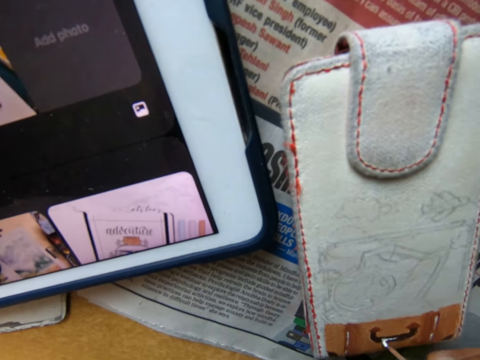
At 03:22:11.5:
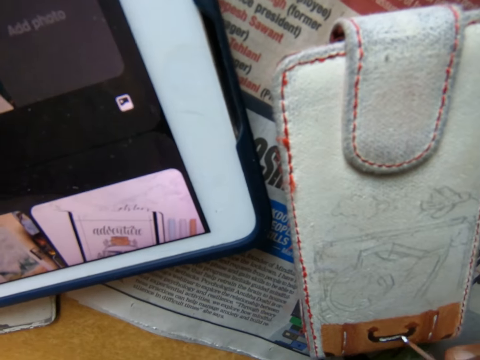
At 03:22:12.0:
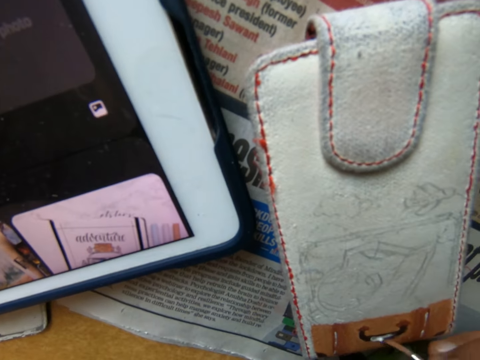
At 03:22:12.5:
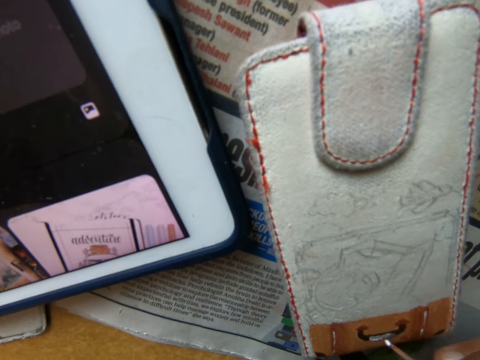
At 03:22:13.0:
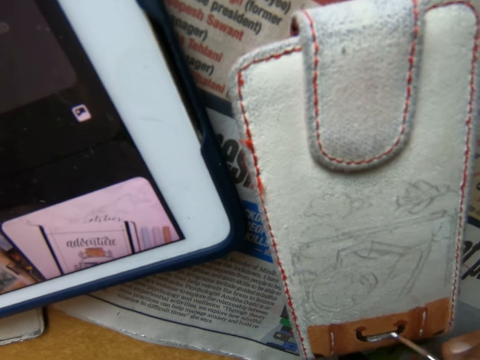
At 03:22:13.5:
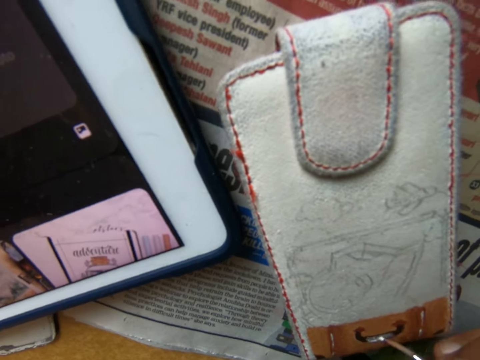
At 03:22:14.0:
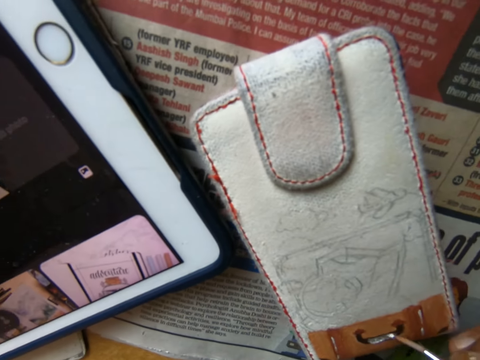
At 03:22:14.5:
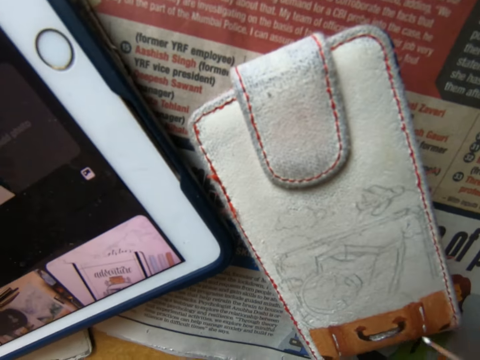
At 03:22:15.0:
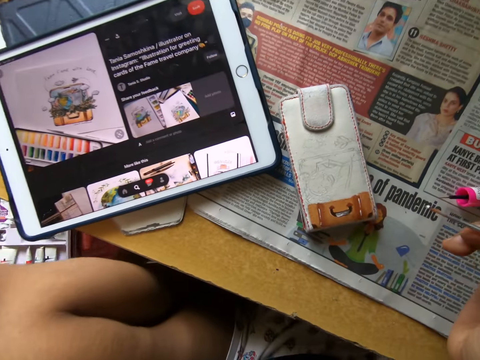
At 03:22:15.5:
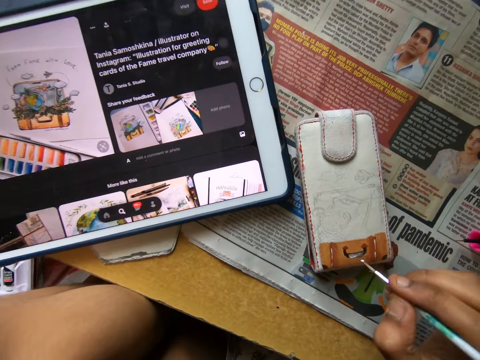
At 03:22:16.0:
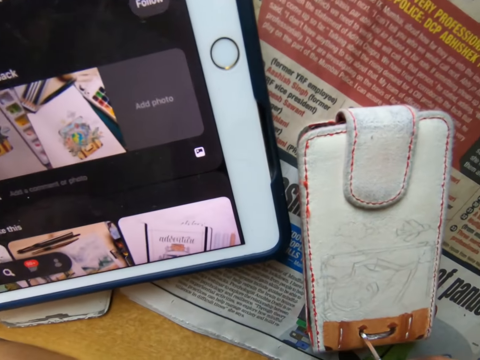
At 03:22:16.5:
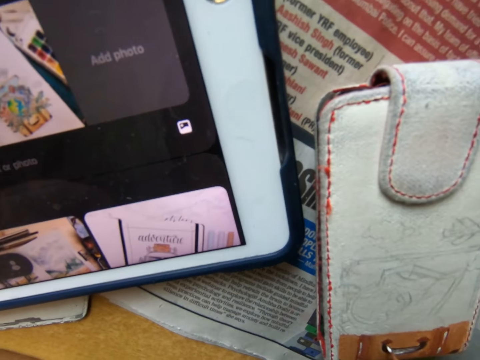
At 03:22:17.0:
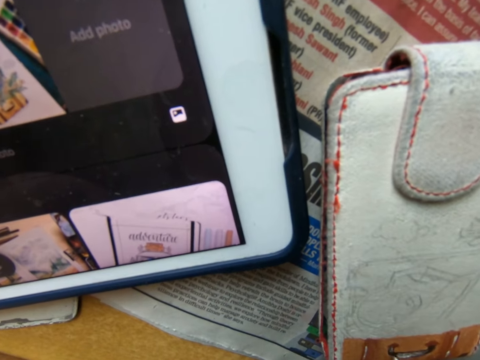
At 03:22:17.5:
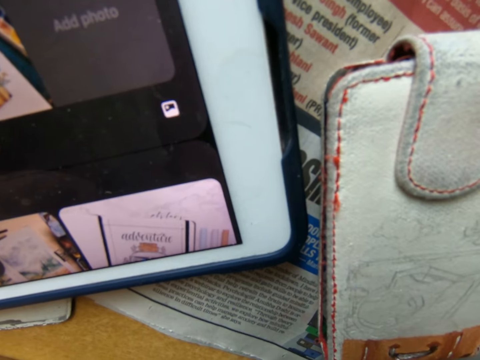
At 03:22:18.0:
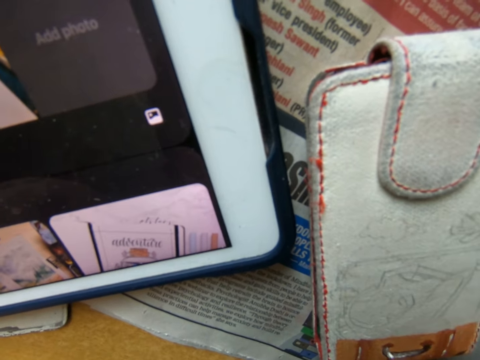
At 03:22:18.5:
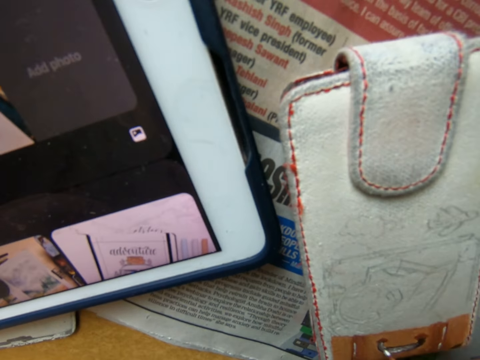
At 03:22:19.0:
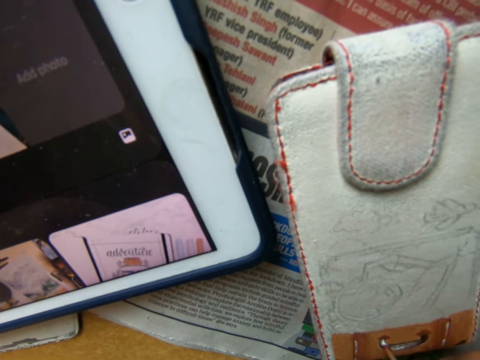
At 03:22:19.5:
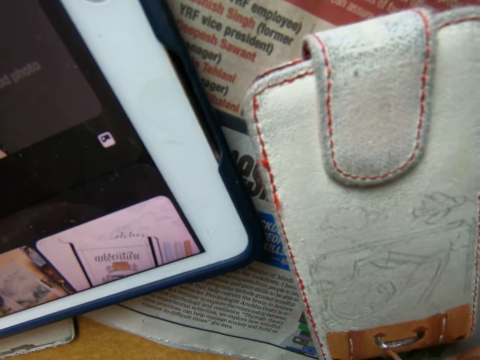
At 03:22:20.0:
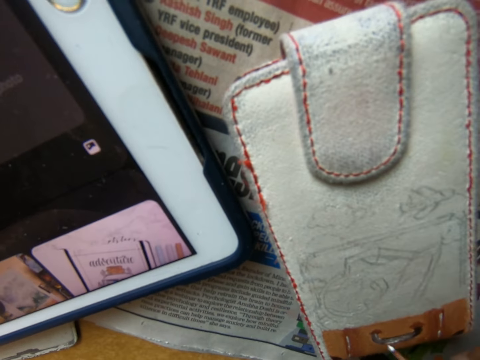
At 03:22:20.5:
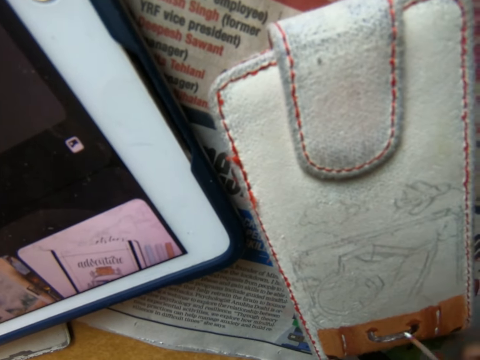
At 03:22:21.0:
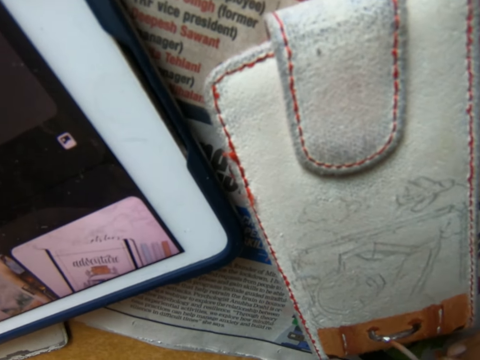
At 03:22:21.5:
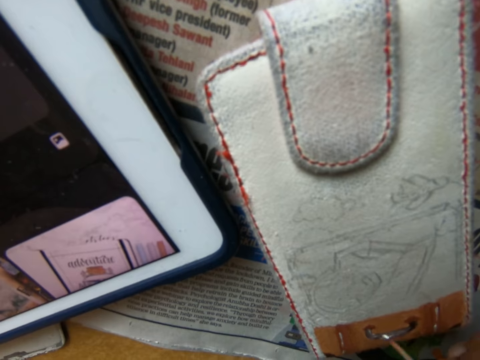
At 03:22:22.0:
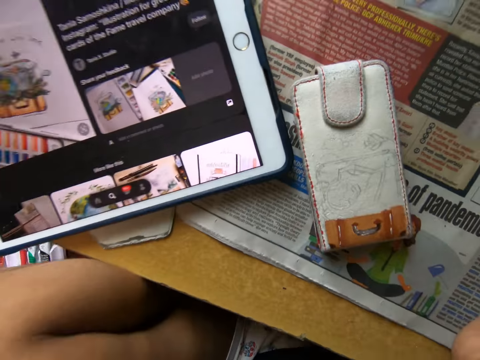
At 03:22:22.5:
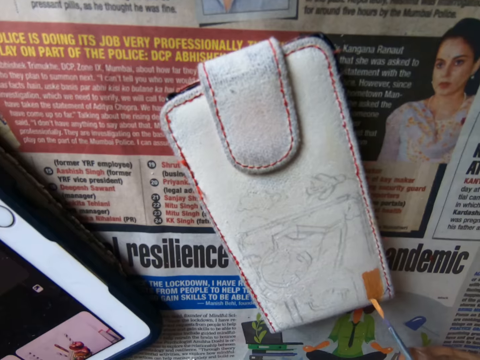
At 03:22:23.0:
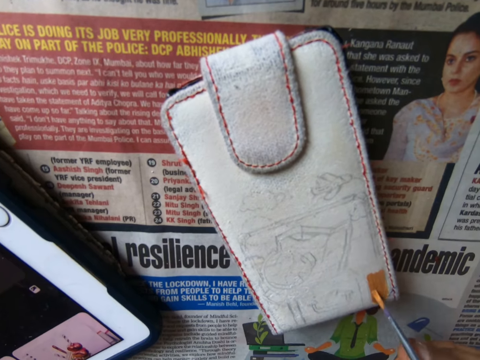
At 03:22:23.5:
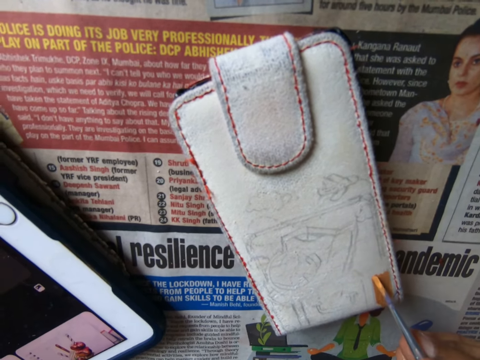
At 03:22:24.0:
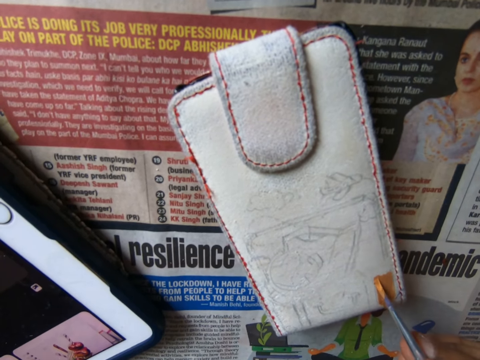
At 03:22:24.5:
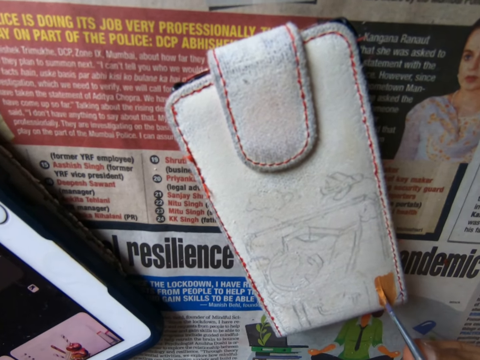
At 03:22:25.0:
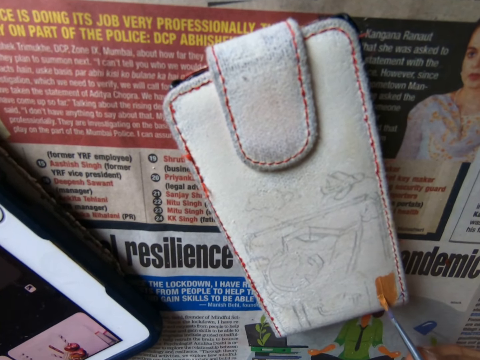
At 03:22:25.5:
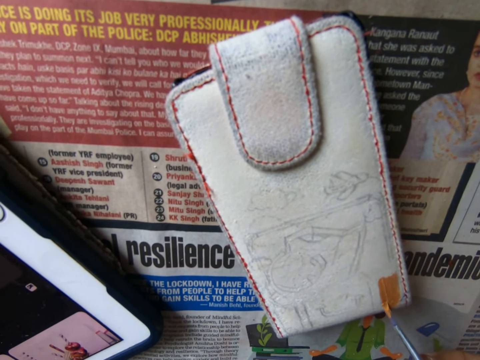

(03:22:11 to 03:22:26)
The camera wearer paints the wallet on the table with the painting brush. They look at something. They paint the wallet on the table with the painting brush. They look at something. They paint the wallet on the table with the painting brush.

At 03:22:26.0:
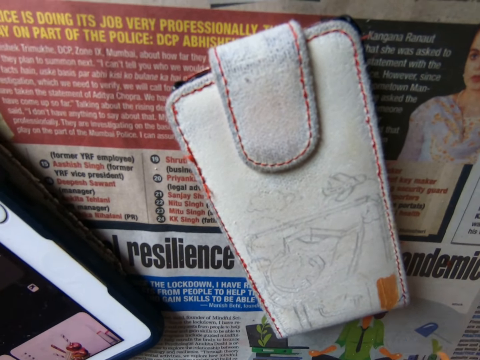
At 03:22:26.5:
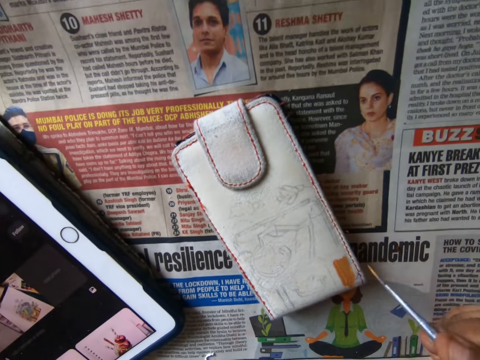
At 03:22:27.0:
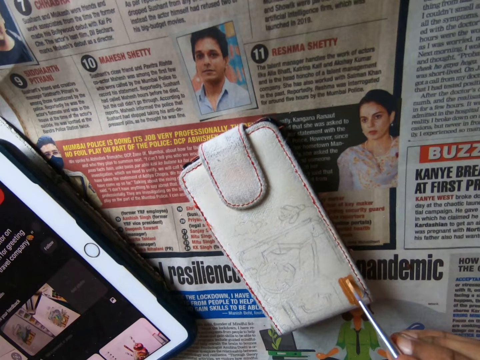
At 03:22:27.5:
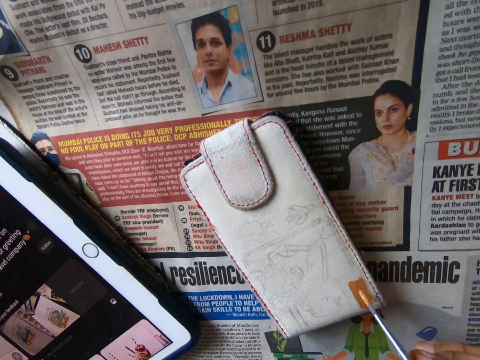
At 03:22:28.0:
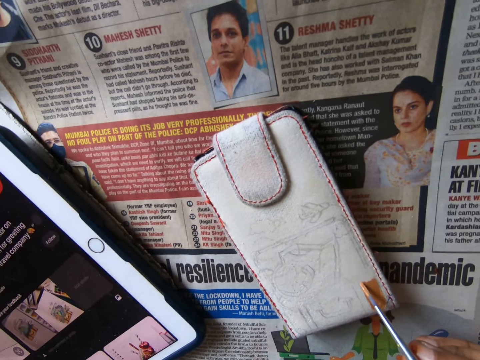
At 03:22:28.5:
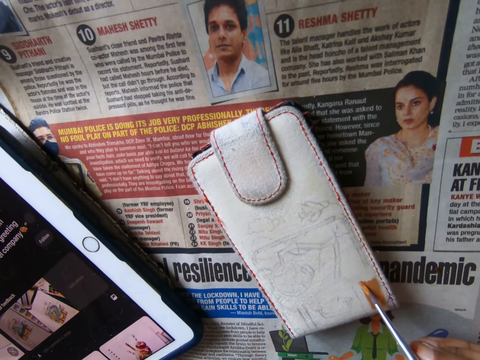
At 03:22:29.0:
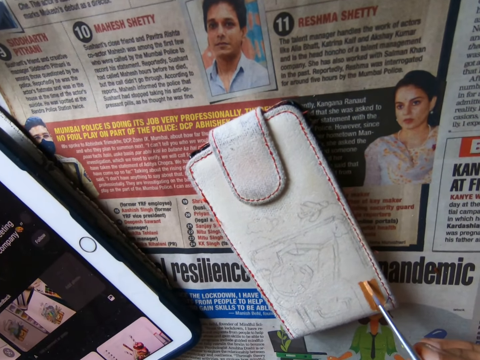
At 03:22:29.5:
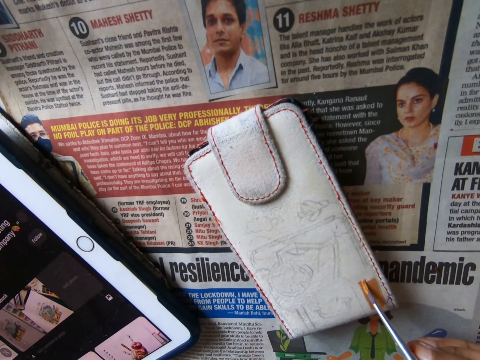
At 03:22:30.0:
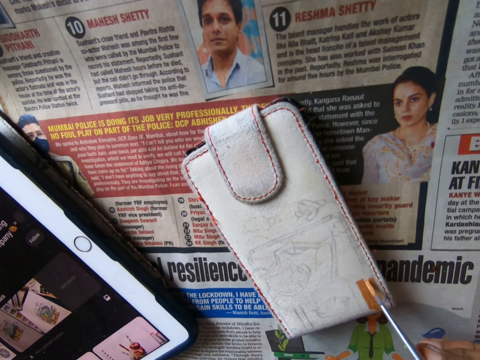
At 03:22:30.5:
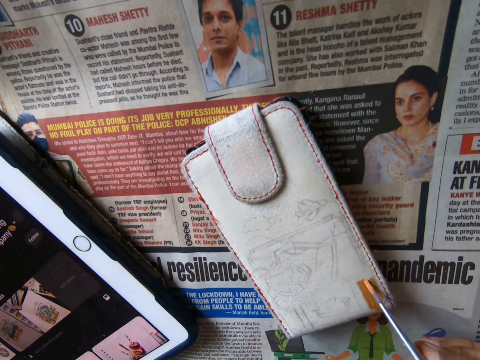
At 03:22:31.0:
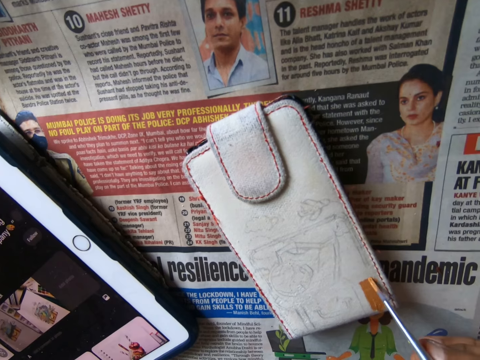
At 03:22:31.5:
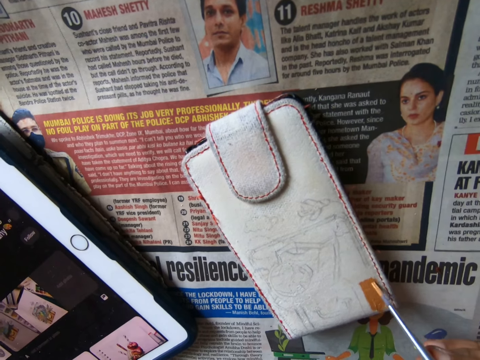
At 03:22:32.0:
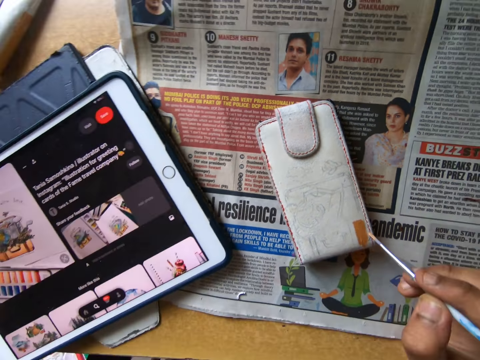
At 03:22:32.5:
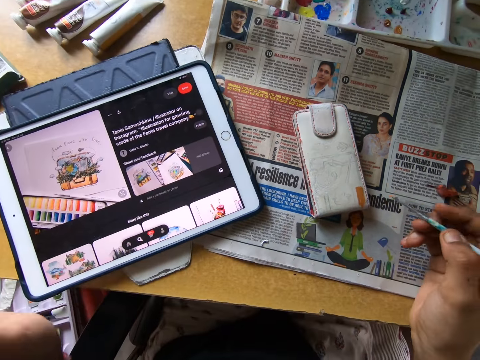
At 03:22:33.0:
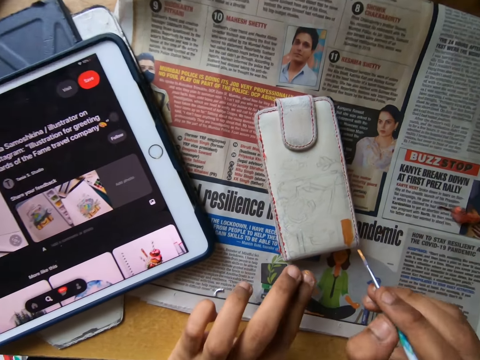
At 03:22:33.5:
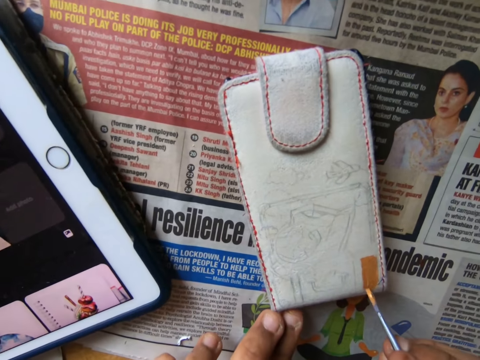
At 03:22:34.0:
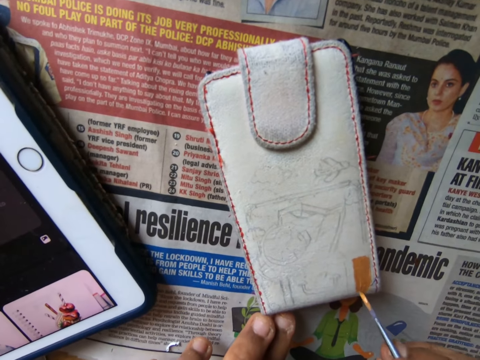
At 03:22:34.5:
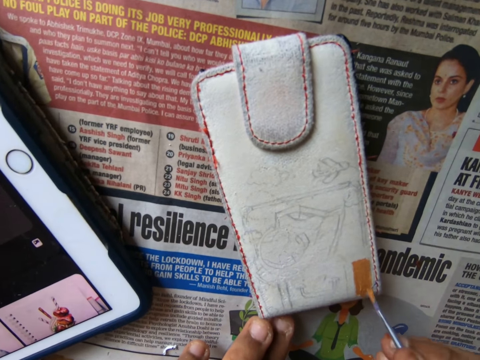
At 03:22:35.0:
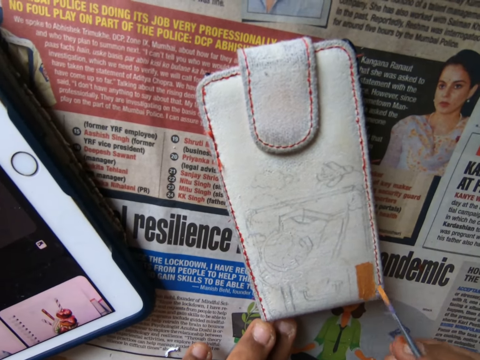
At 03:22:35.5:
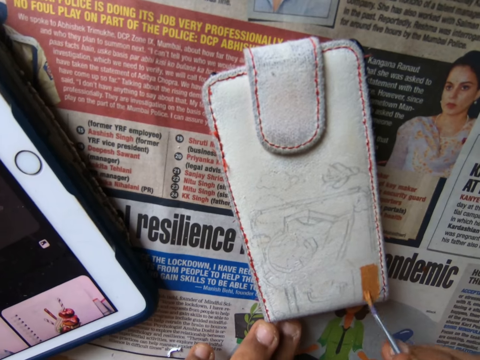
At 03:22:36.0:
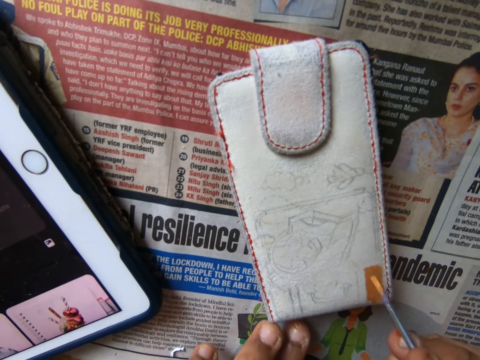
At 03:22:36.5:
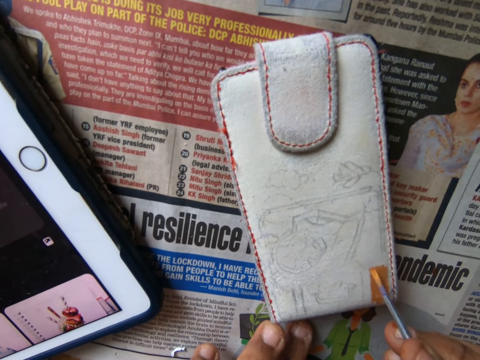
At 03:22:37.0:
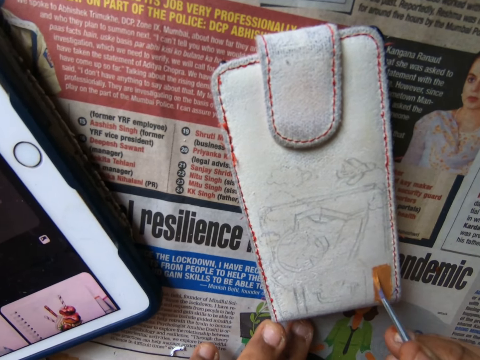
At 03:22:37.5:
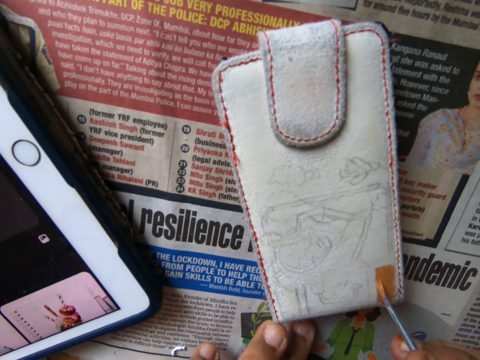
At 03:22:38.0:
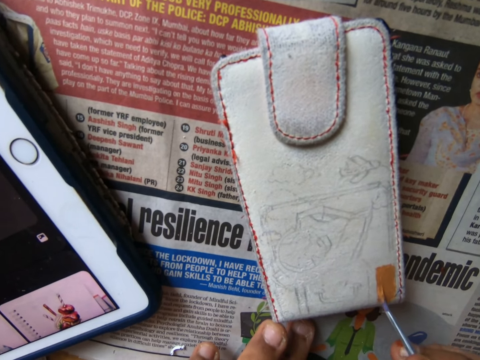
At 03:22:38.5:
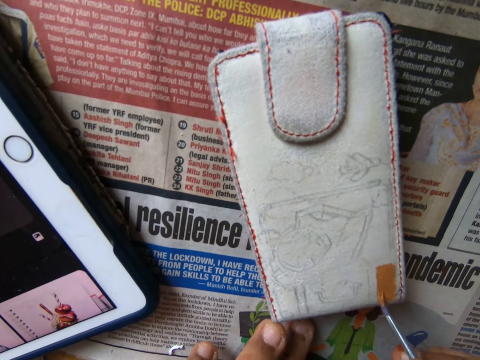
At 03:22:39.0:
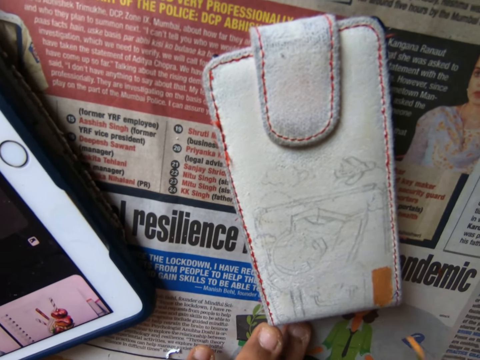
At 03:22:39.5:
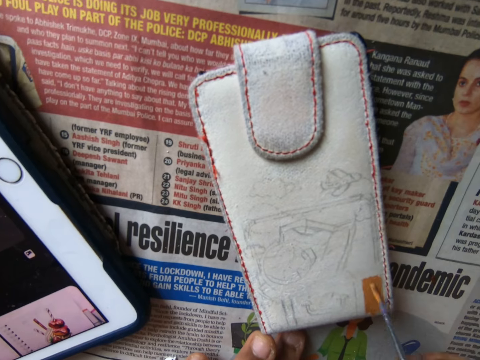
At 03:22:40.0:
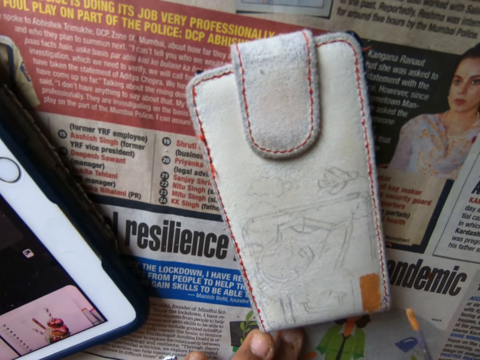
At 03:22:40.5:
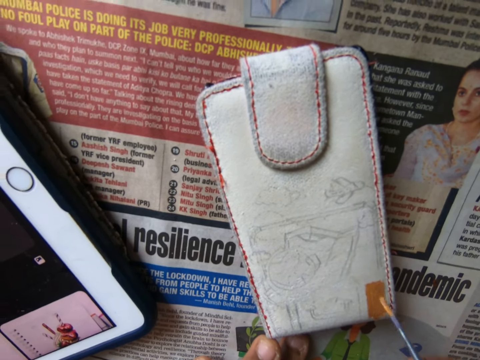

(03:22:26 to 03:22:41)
The camera wearer looks at something. They paint something with a paintbrush. They look around. They paint something with the paintbrush.
